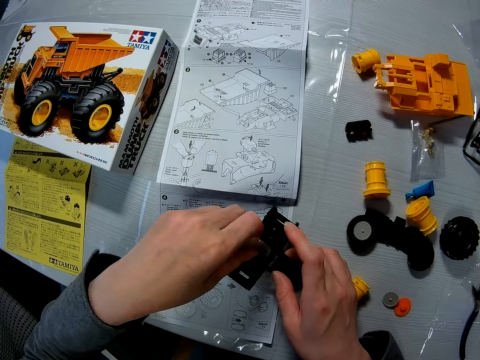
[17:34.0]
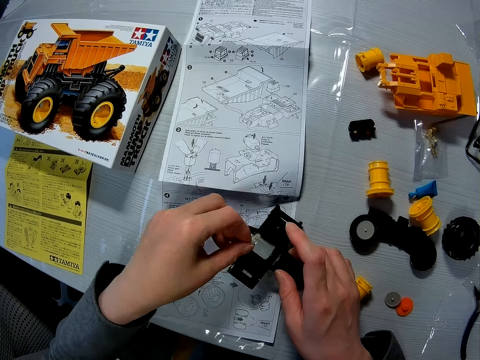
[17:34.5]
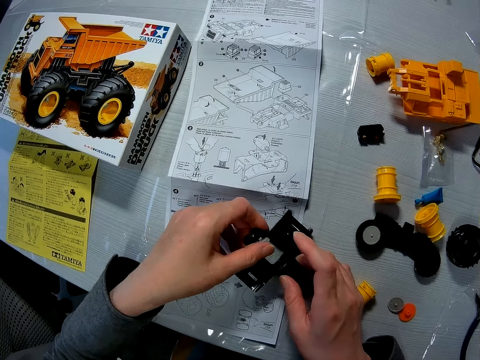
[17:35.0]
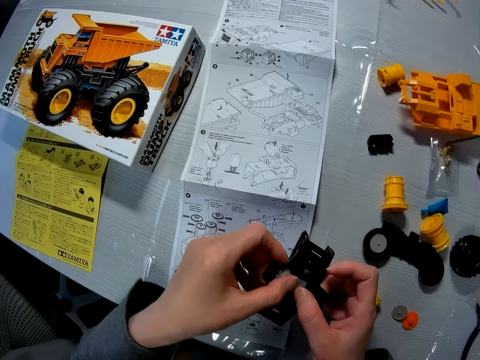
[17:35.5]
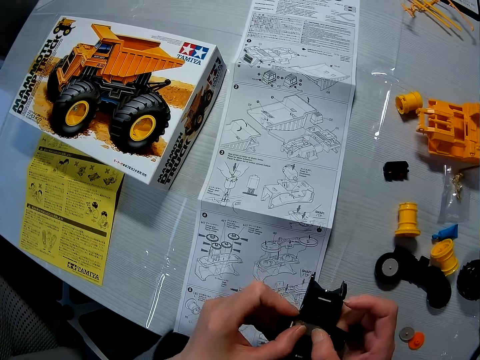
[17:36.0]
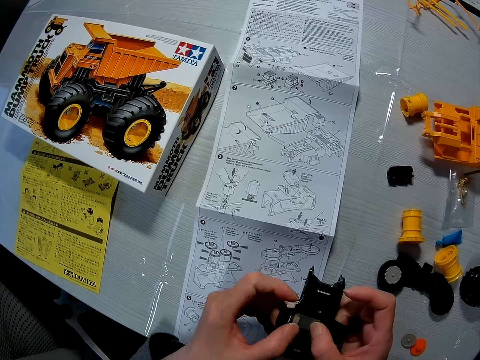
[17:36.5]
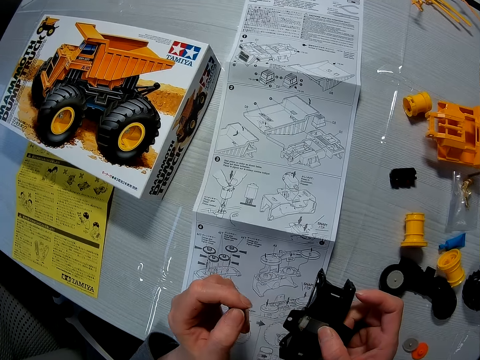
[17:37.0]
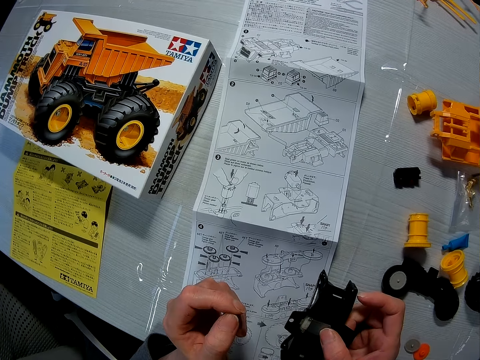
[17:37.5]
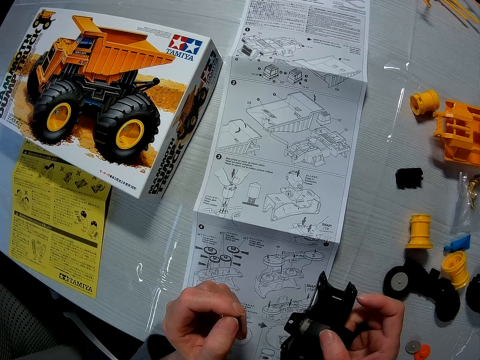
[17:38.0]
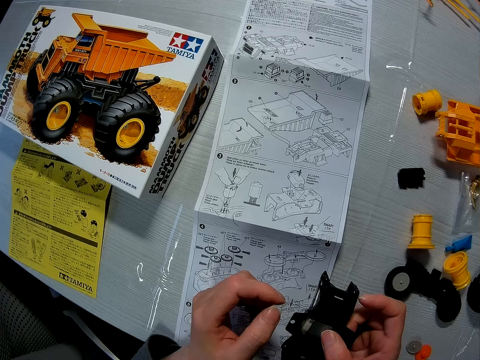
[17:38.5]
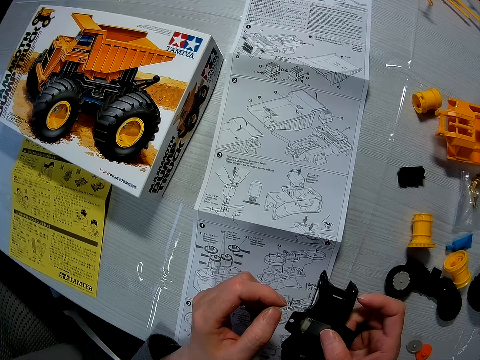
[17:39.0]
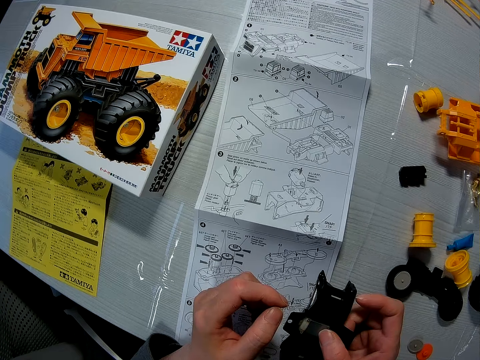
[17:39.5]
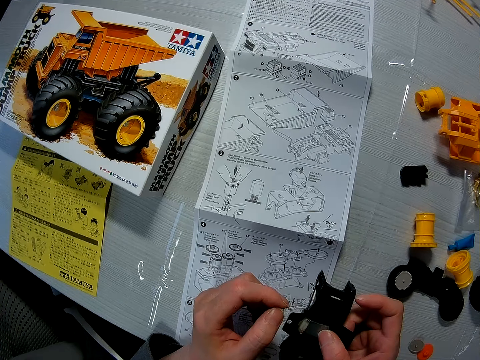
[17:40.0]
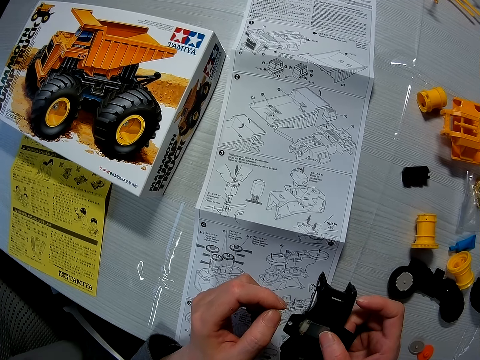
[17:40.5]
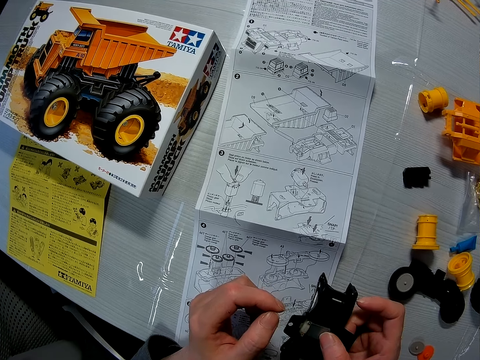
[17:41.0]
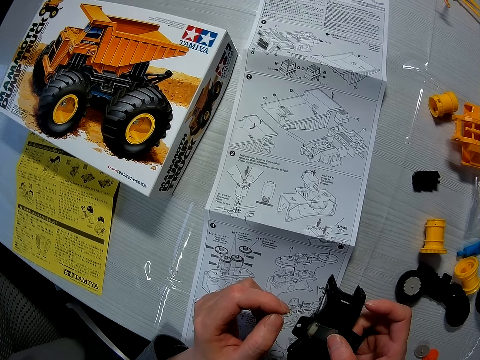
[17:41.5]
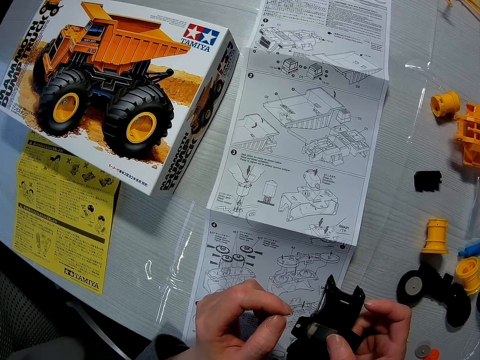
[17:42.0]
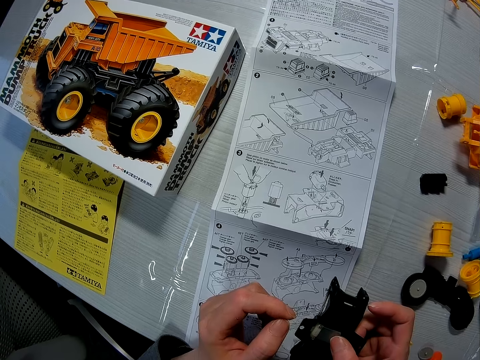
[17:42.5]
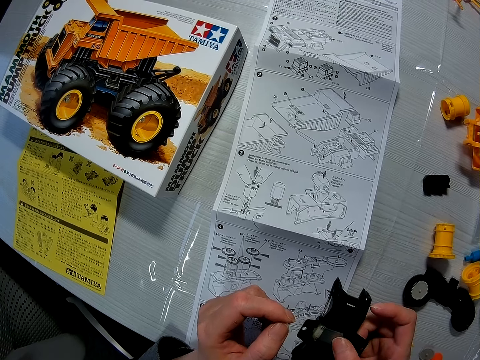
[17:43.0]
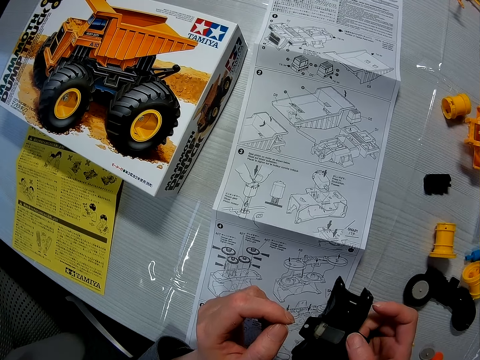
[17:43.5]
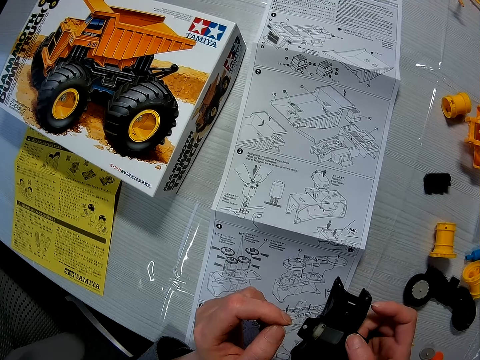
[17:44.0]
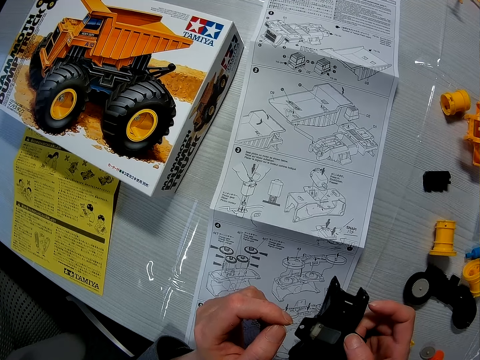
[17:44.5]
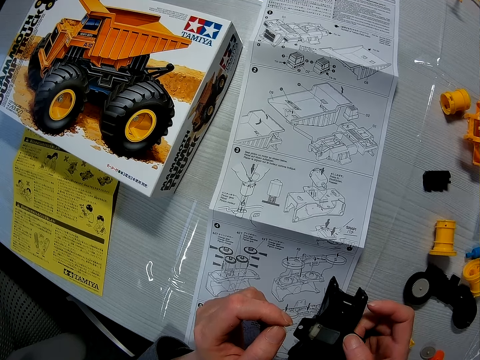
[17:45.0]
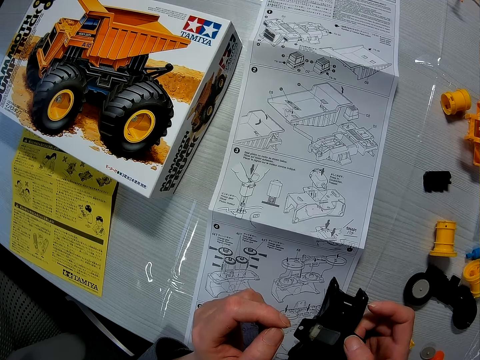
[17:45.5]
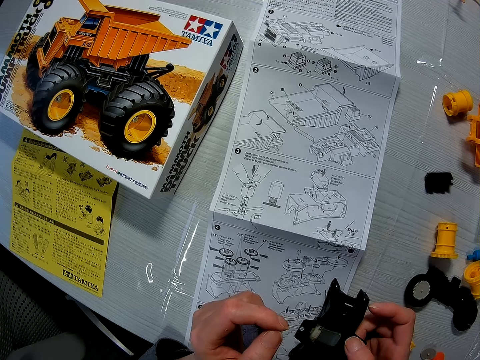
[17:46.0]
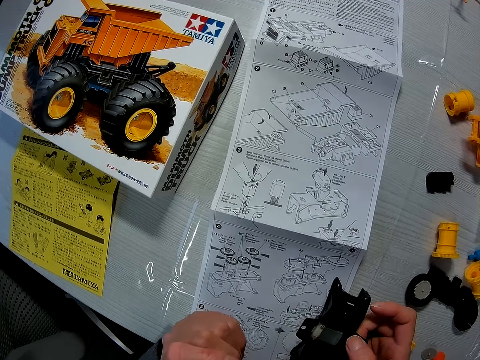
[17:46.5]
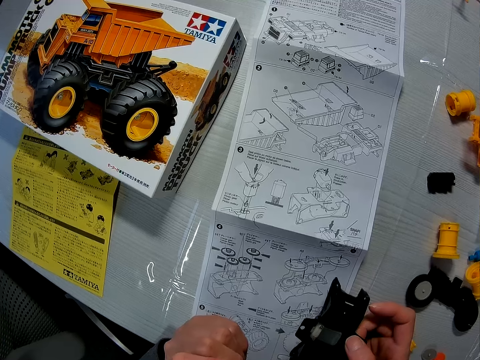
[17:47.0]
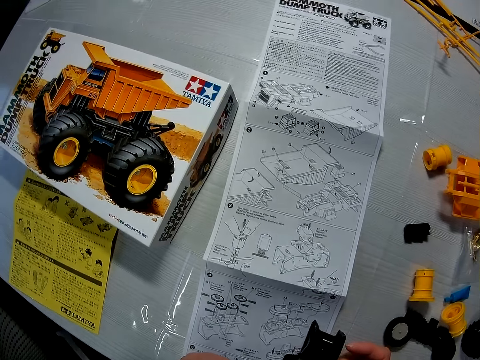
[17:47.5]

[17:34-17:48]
The camera wearer joins the pieces together. He puts the electric motor on the axle of the toy truck. He lifts up the two pieces with his hands. He stares at the manual. He lets go of the pieces. He stares at the manual.

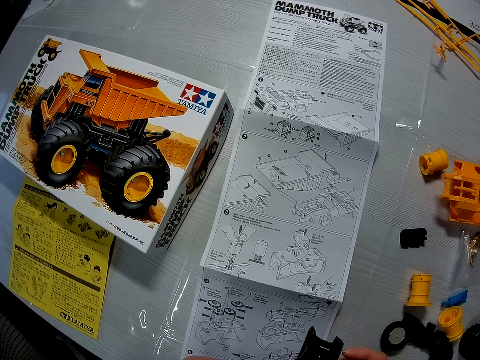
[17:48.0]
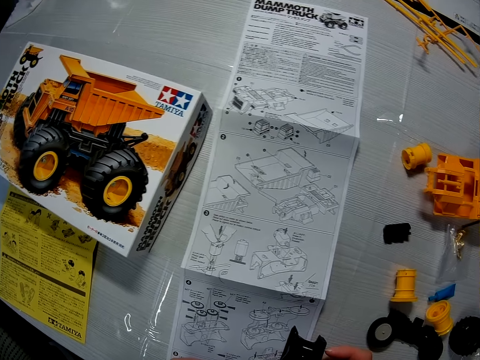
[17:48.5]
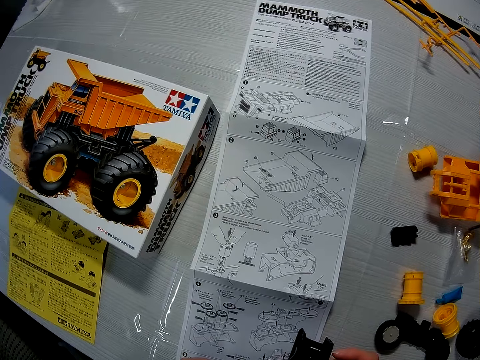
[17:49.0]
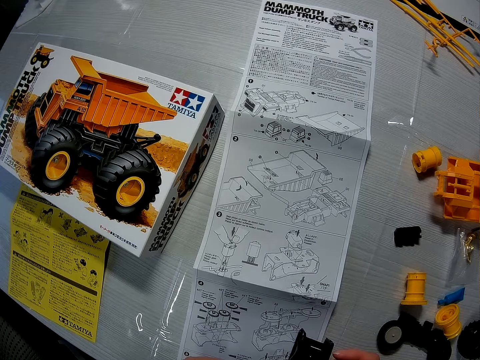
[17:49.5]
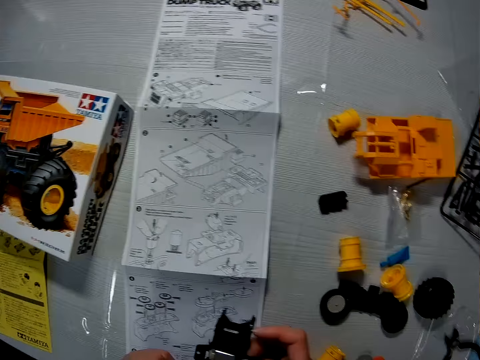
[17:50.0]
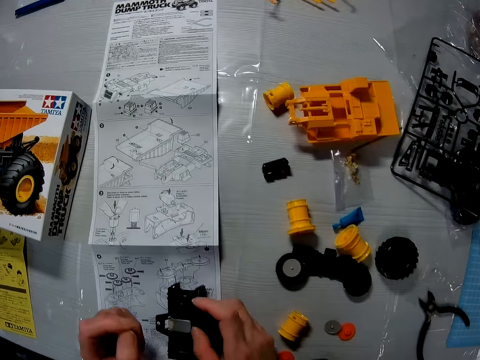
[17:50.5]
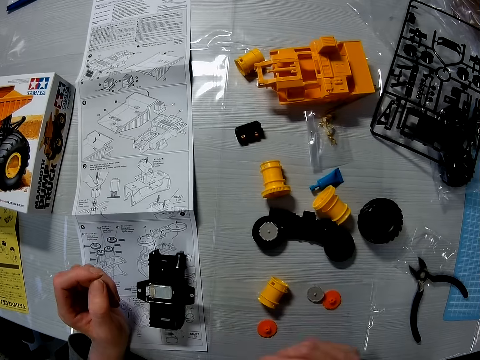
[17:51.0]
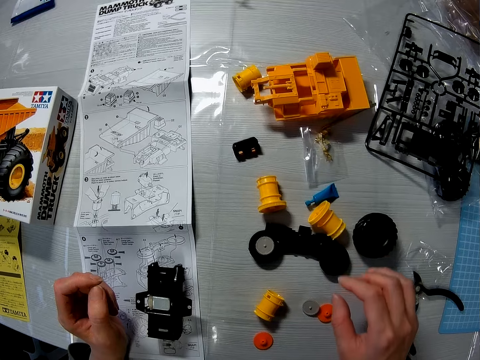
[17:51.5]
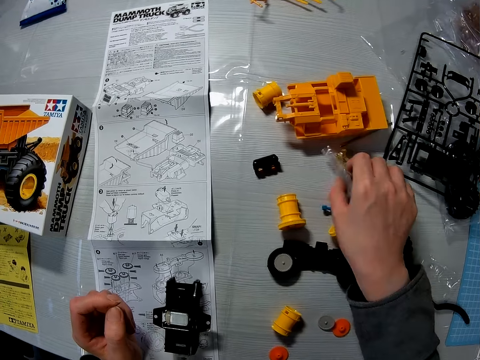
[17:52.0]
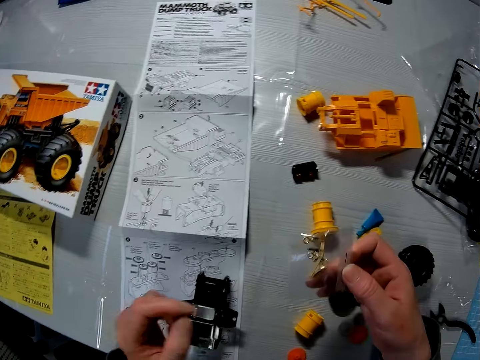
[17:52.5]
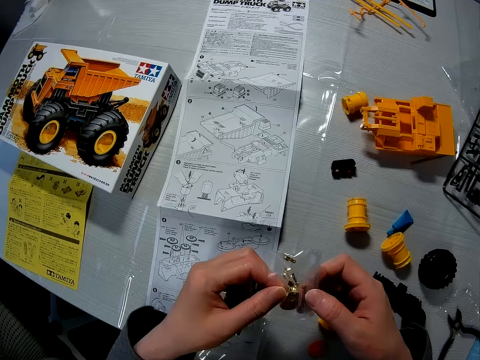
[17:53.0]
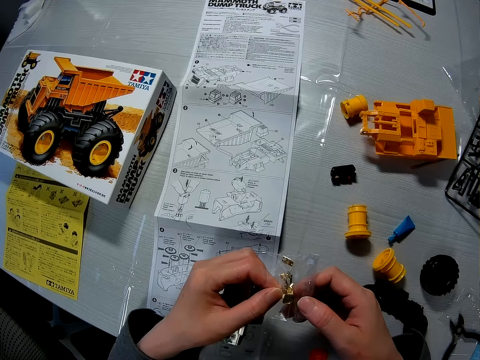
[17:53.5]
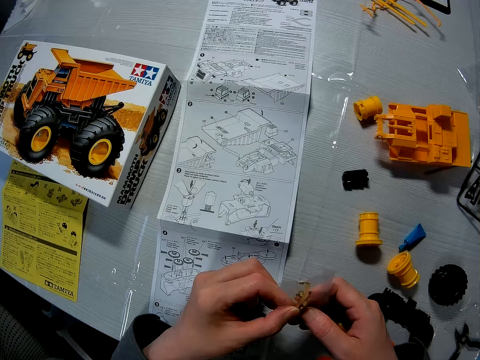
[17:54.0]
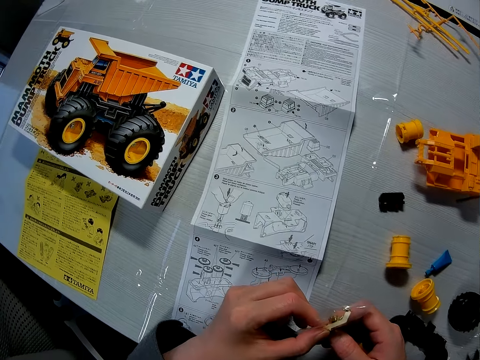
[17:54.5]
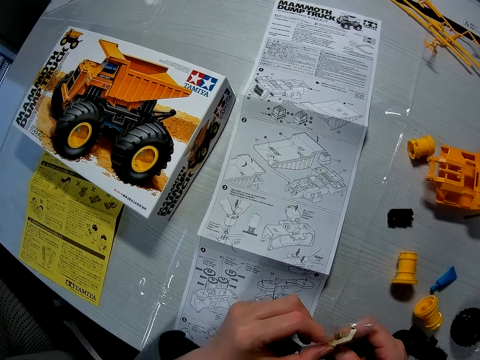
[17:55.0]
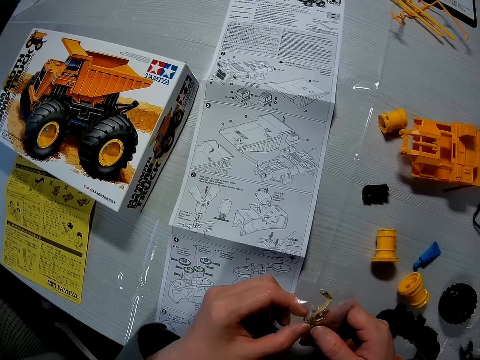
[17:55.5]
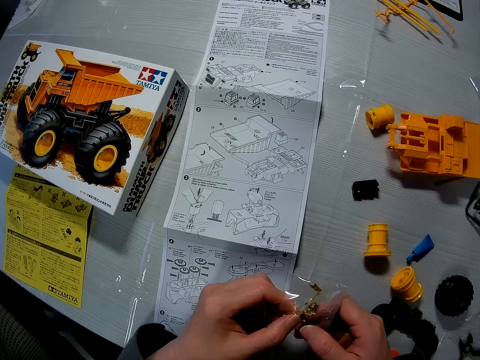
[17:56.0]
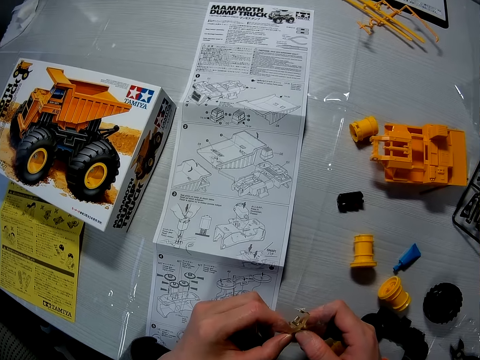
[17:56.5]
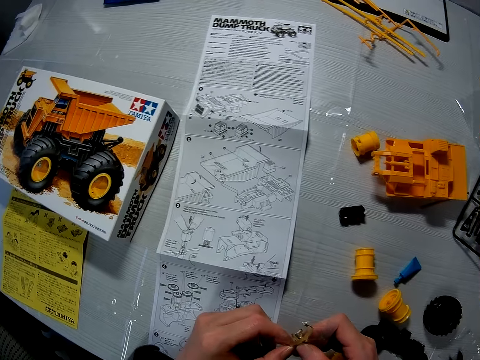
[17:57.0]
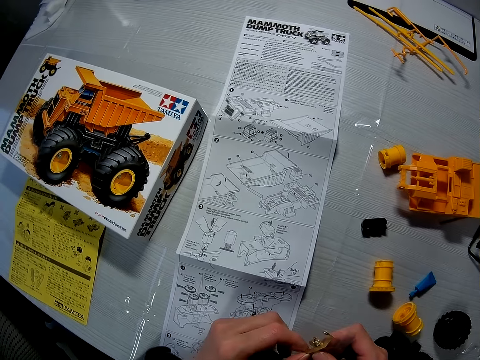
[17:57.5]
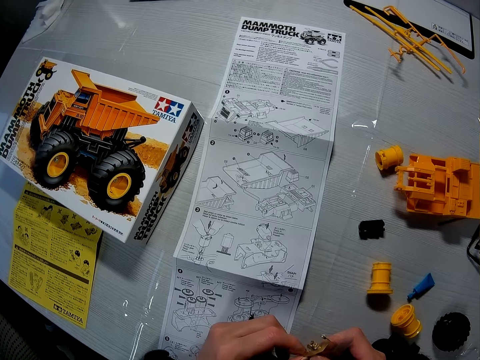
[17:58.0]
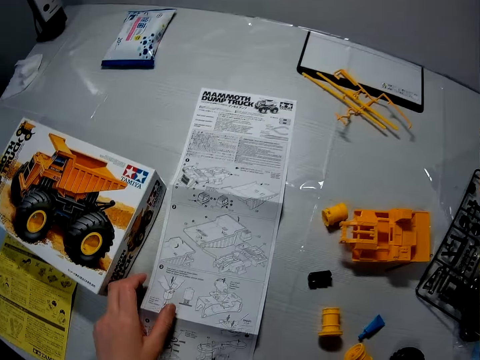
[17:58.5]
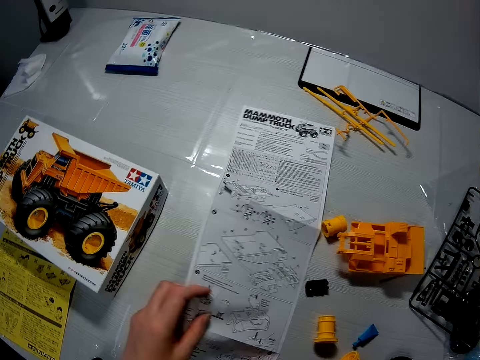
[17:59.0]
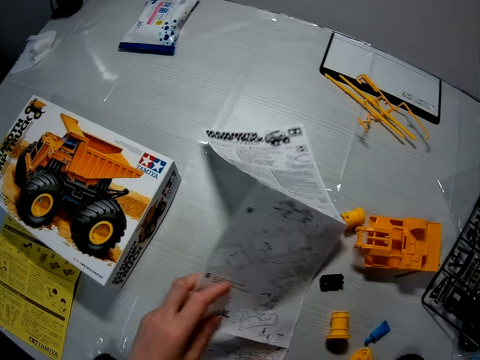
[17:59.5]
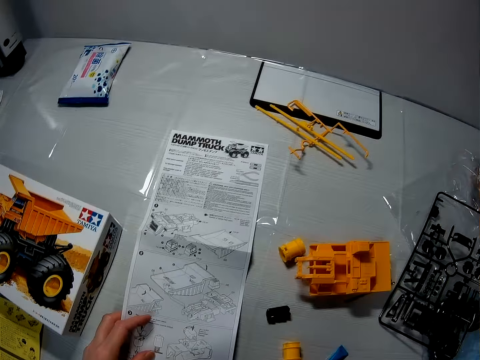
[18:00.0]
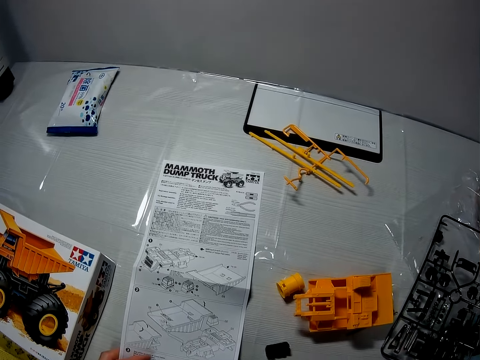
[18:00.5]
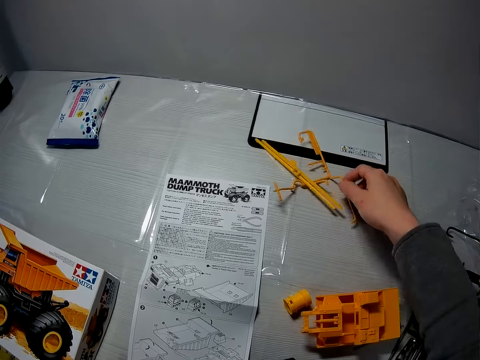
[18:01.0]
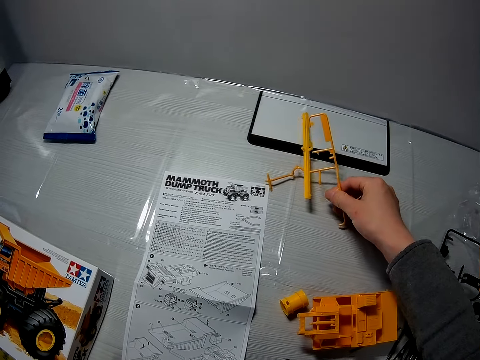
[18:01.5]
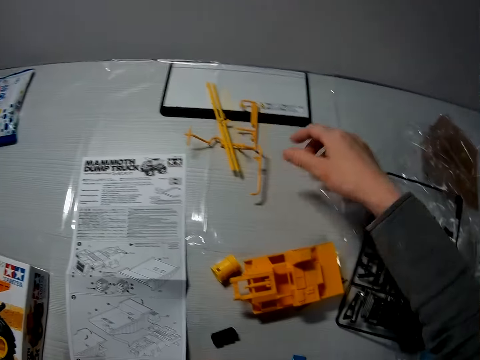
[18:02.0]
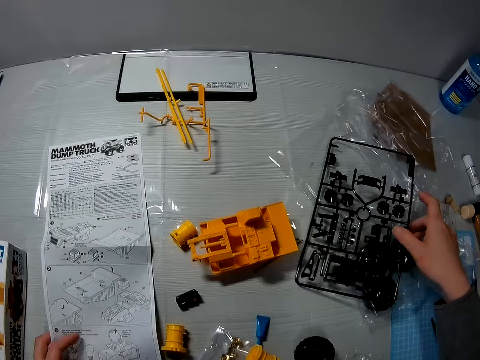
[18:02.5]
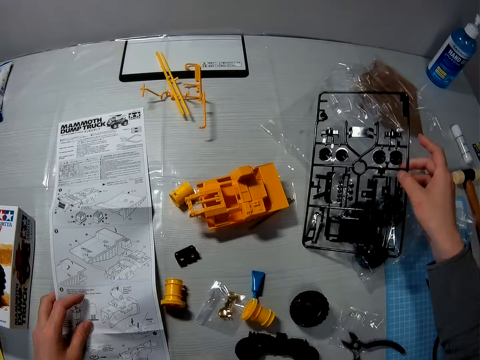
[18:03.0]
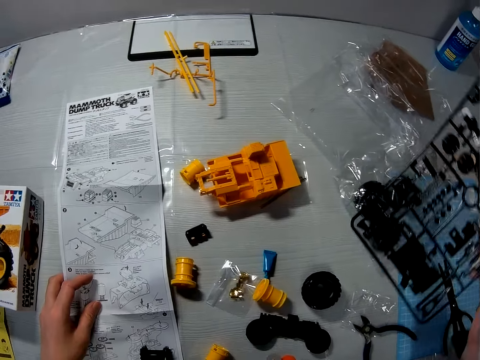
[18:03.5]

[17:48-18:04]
The camera wearer looks away from the manual. He lets go of the piece. He moves his hand forwards. He picks up a metal piece on the table with his right hand. He holds the pieces with both his hands. He stares at the manual. He holds the manual with his hand and lifts up the manual. He moves his hand forwards. He holds the Lego pieces with his hand. He picks up yellow plastics with his right hand. He lets go of the Lego pieces. He moves his hand backwards. He inspects the set of black pieces of the toy truck with his left hand. He holds another Lego piece with his hand, lifts up the piece and moves the piece towards him.
